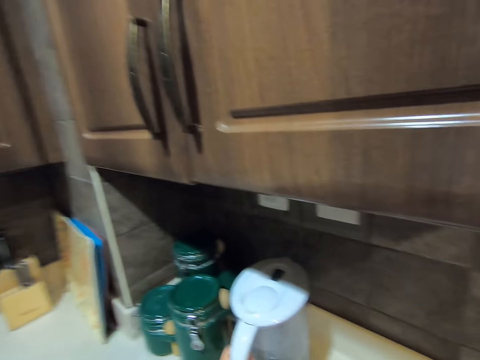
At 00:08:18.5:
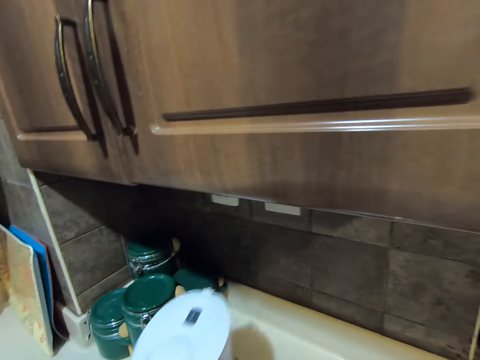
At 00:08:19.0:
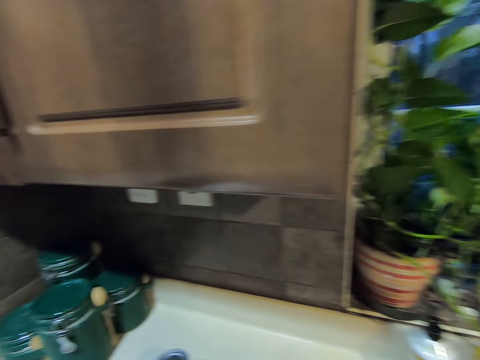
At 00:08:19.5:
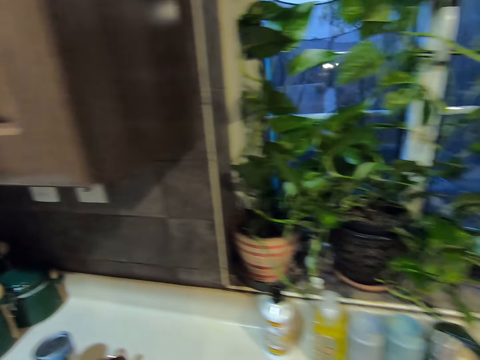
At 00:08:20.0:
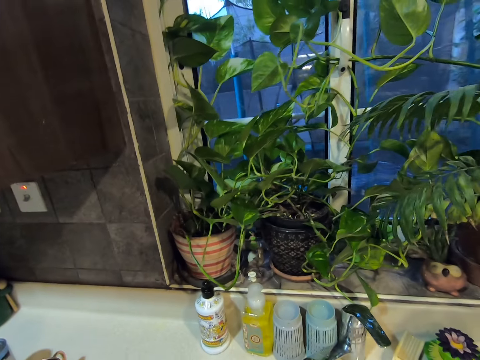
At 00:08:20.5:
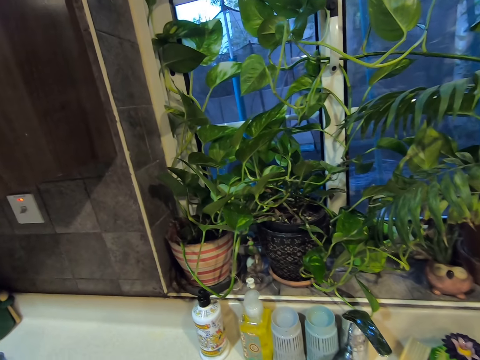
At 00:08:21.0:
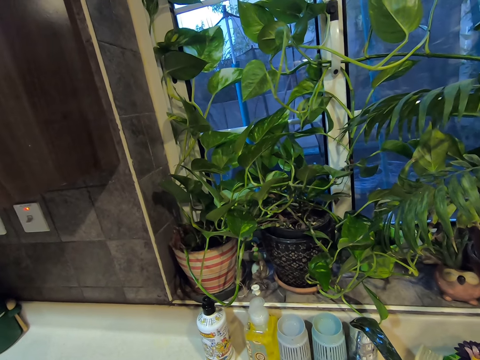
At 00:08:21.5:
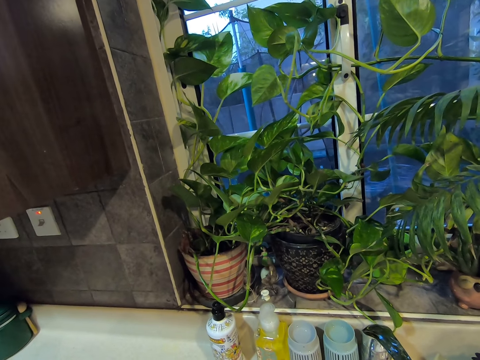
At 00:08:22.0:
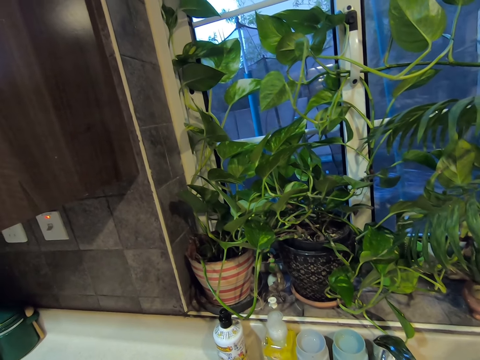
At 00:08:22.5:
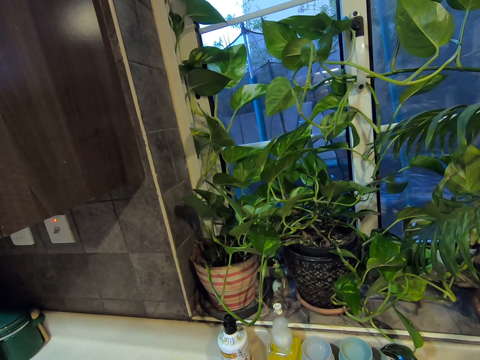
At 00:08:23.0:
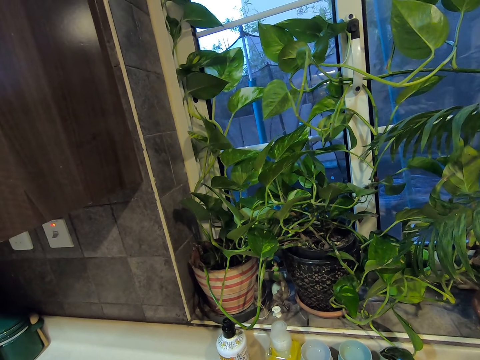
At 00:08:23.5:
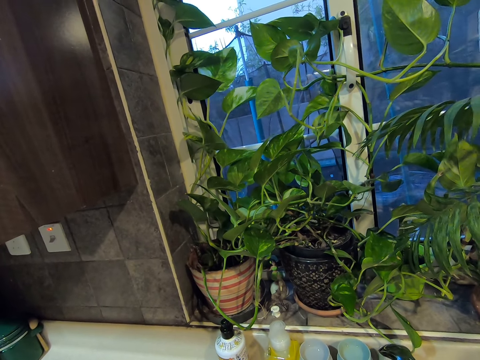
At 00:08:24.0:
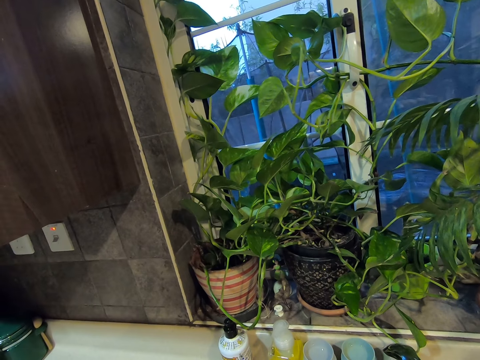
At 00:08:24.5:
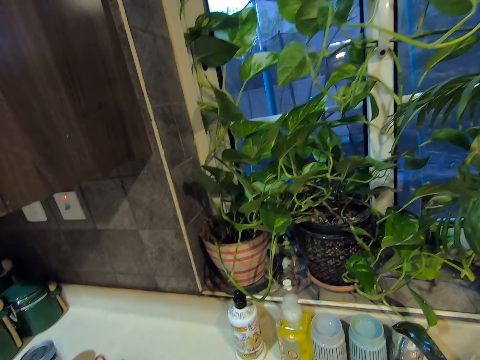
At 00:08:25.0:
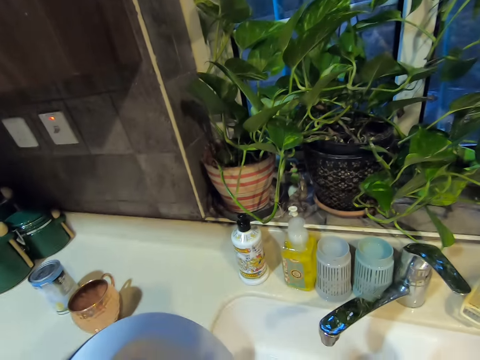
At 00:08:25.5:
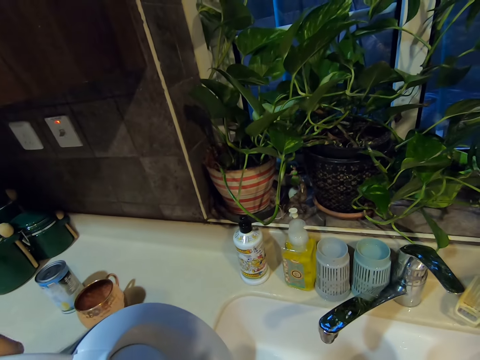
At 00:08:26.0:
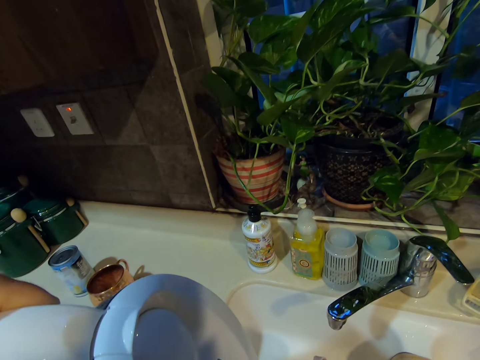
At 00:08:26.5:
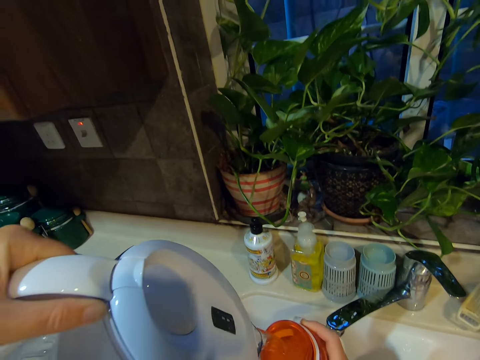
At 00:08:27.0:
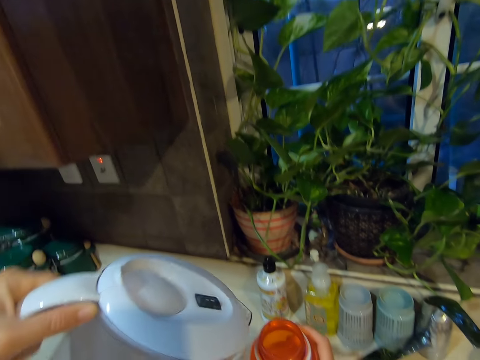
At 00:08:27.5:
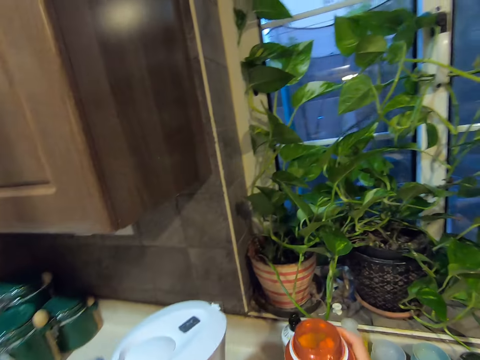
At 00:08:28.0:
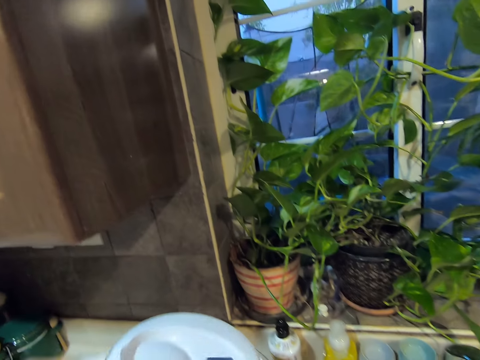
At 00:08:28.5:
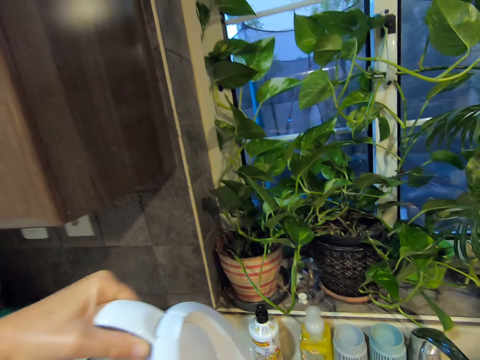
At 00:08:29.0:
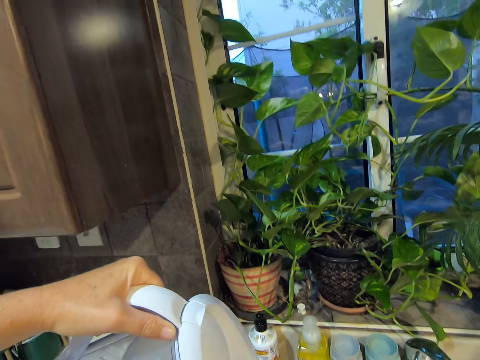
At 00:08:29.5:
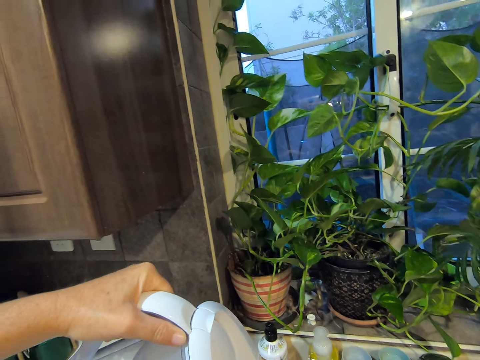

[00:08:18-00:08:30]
The camera wearer picks up an electric jug from the kitchen top. They look around the kitchen. They pour water in the bottle.

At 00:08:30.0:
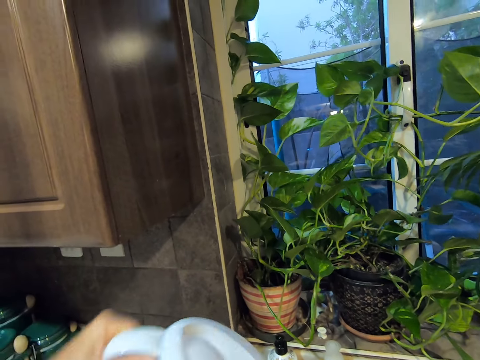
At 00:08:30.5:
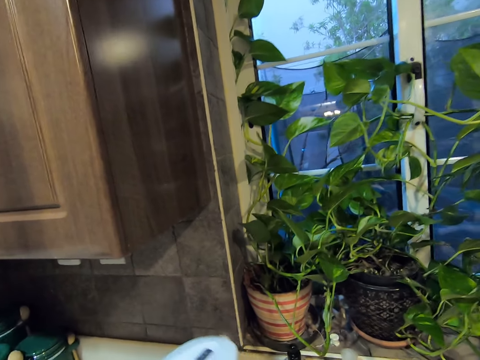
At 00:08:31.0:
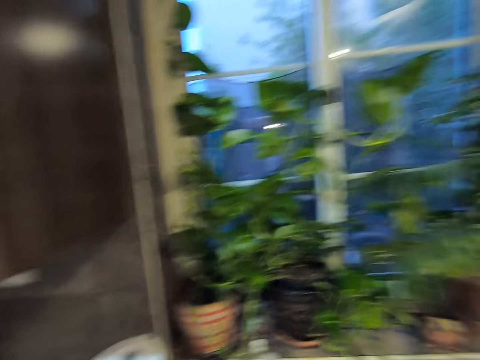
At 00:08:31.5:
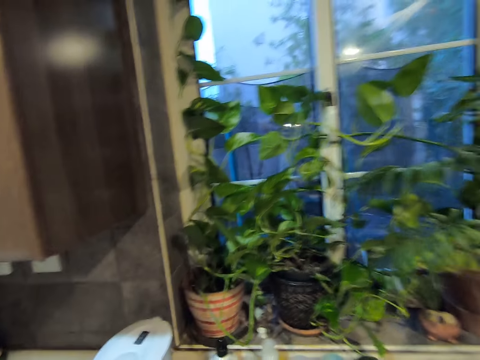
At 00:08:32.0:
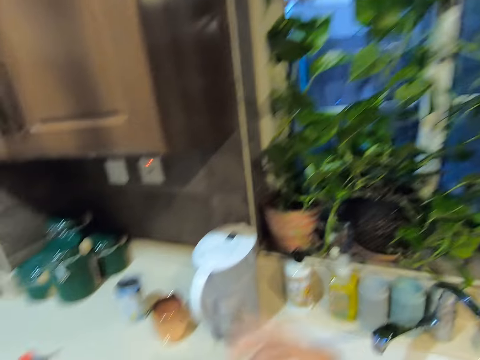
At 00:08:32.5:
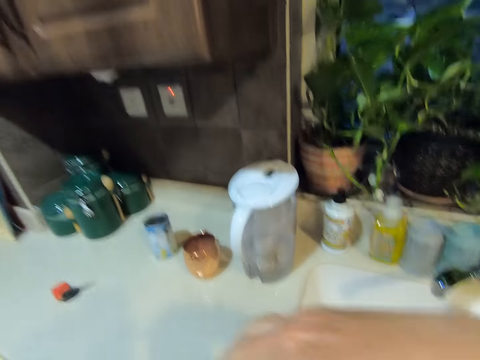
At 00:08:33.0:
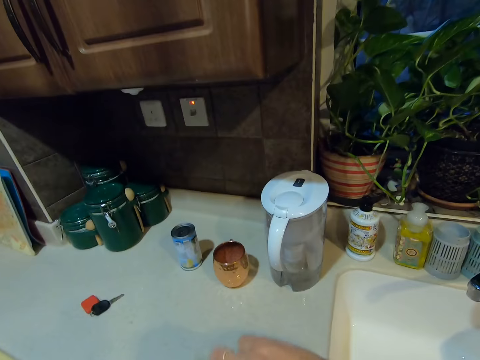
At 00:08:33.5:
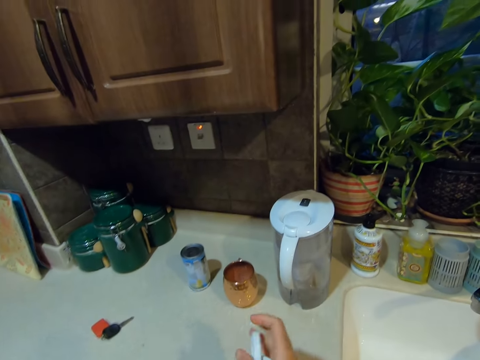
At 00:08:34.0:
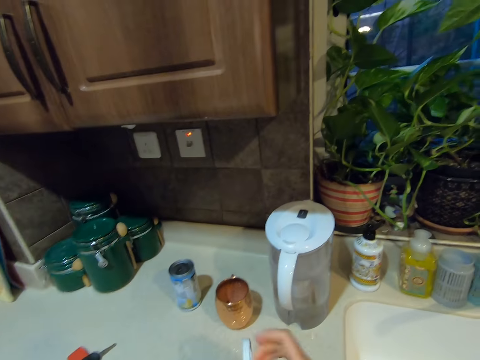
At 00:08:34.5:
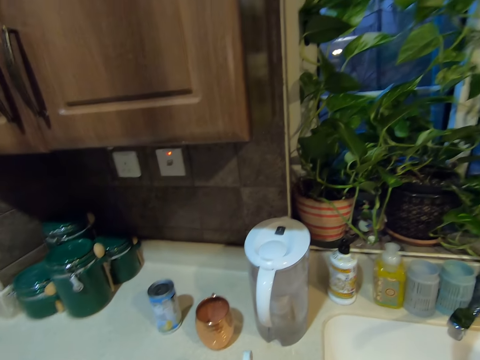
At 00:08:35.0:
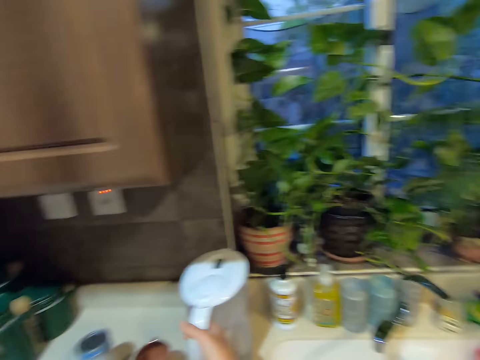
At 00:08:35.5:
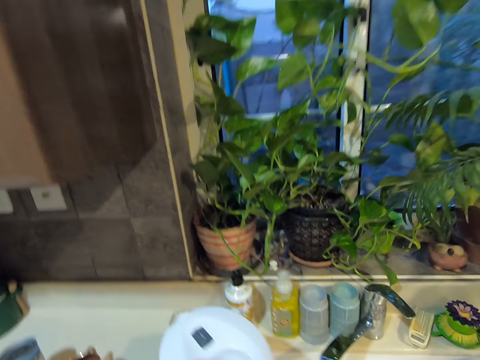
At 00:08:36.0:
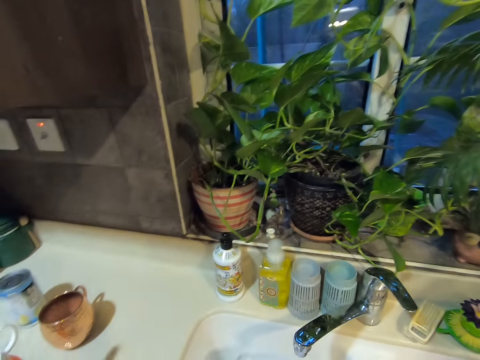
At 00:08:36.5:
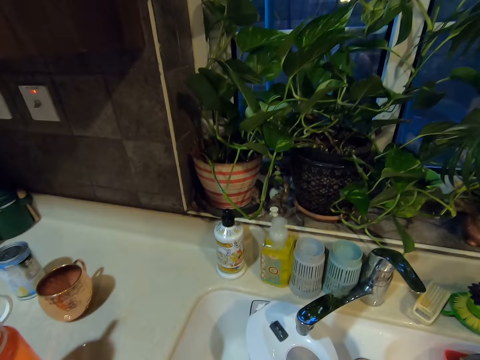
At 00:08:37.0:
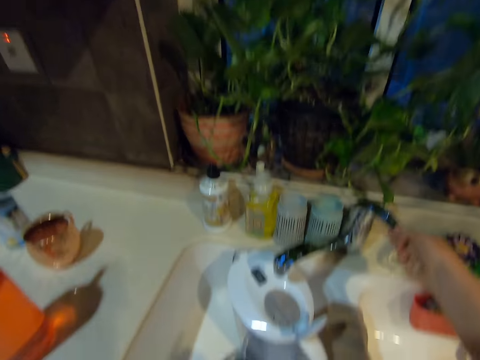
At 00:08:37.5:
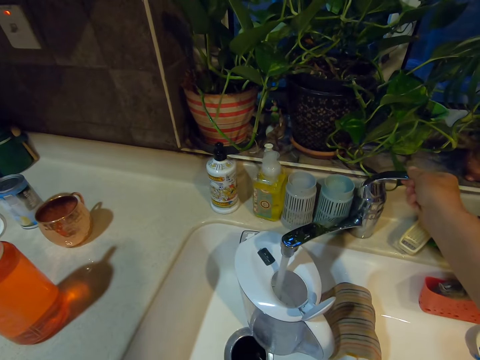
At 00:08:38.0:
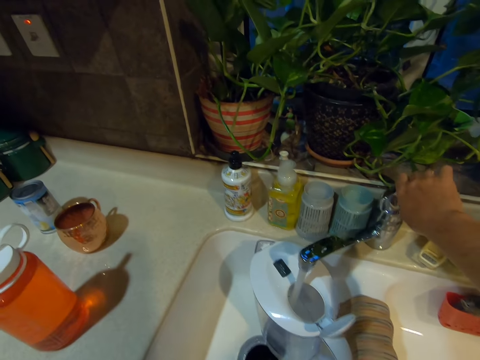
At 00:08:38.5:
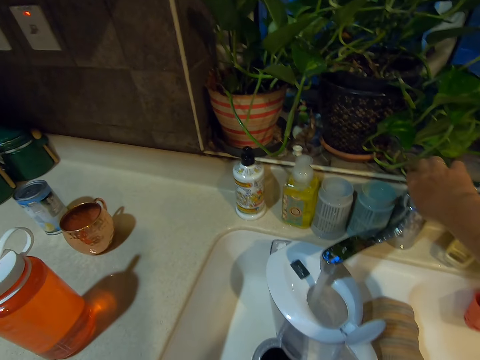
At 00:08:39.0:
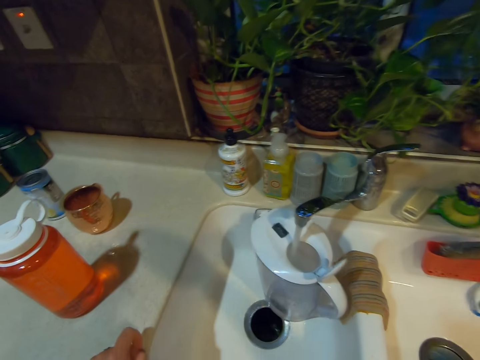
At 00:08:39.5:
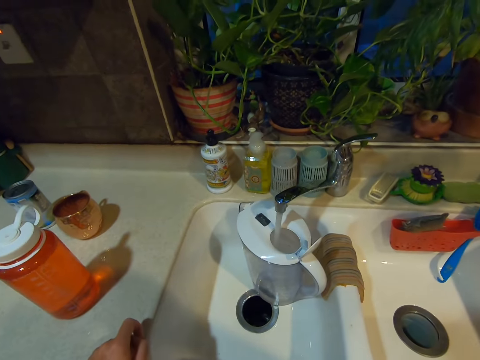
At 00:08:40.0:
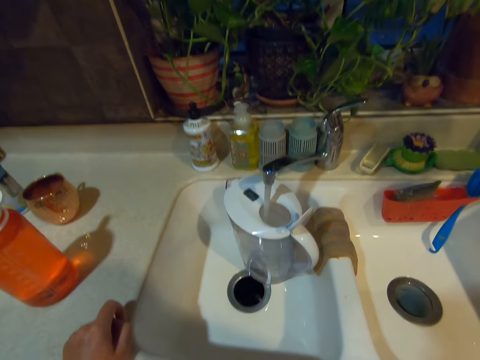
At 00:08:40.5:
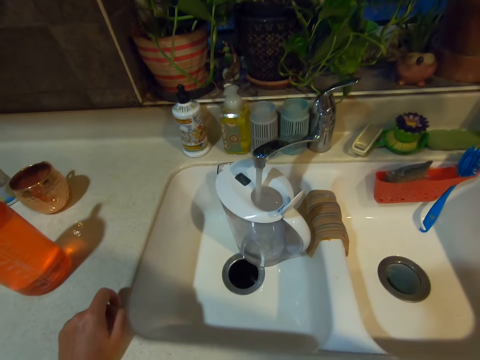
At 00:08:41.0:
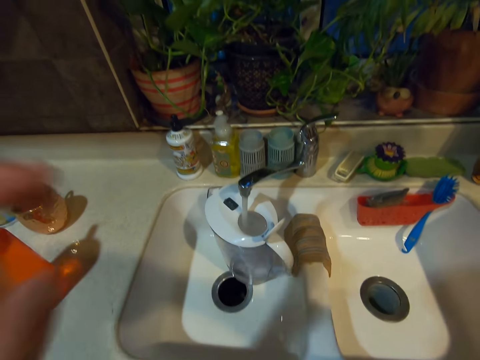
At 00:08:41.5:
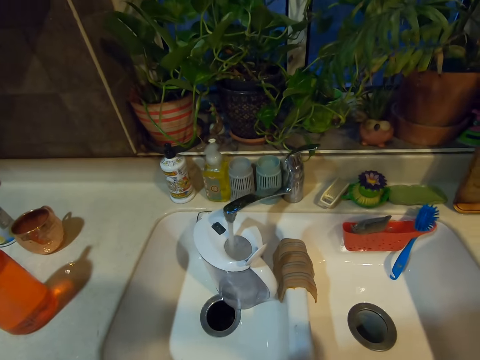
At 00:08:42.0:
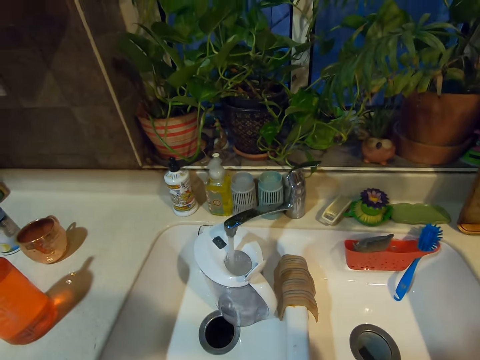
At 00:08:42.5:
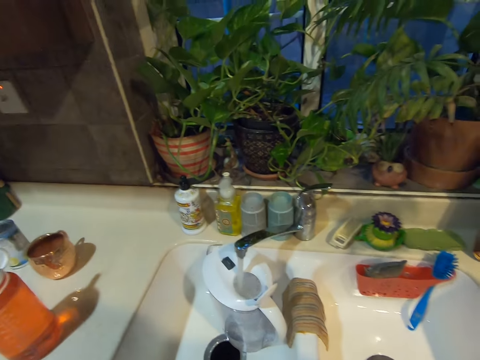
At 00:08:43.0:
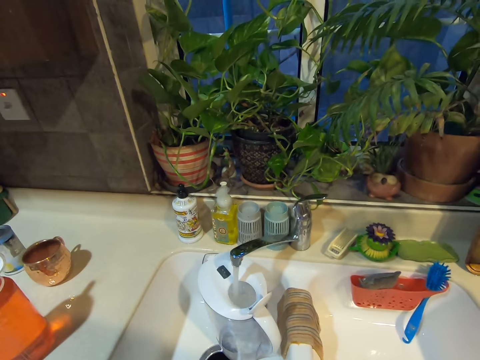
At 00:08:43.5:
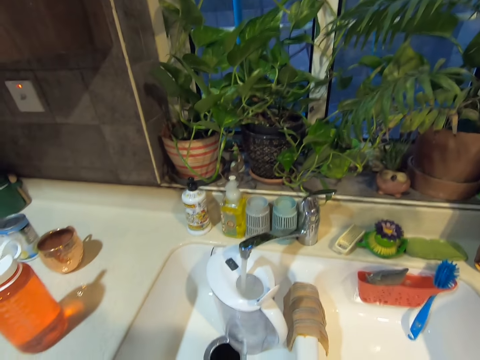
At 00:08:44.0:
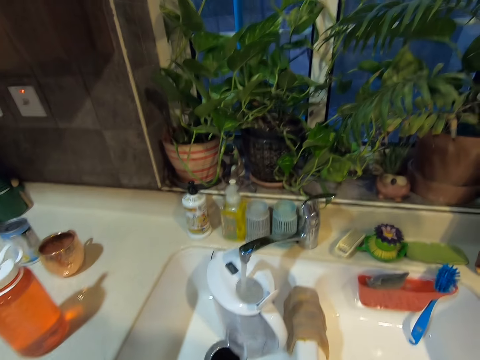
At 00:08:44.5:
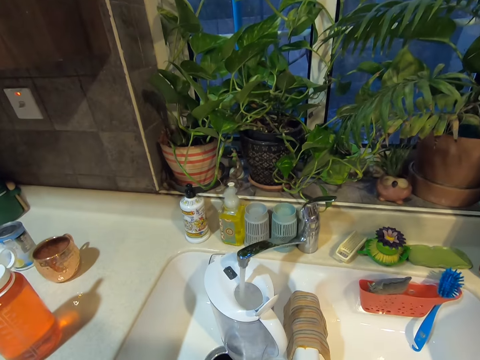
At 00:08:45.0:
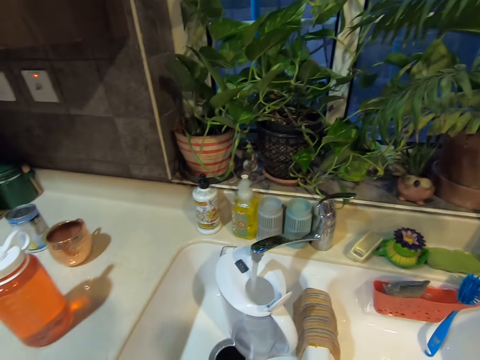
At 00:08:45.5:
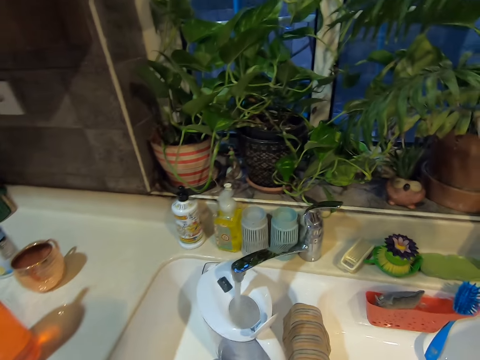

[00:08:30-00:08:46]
The camera wearer puts the jug on the kitchen top. He closes the water bottle. He picks the jug from the kitchen top. He puts the water in the kettle. He fetches tap water with the electric jug. He fixes the camera on his head.
